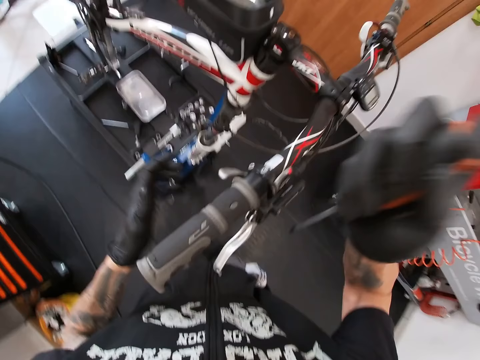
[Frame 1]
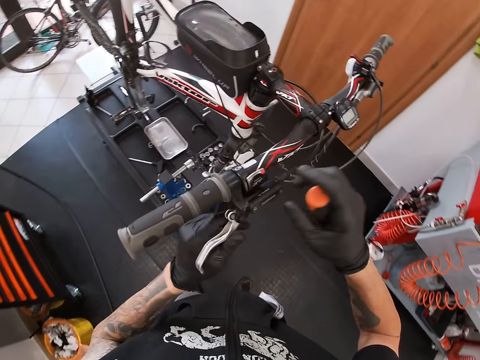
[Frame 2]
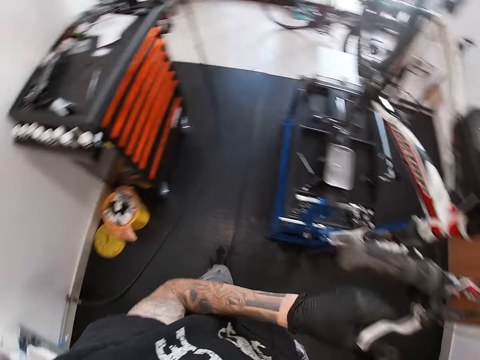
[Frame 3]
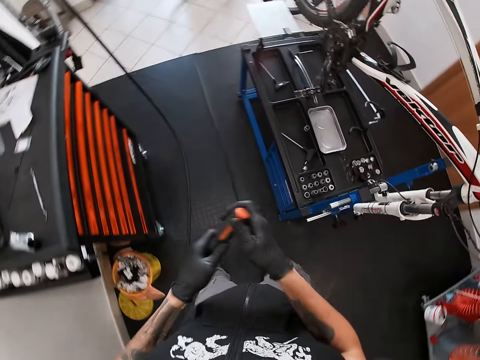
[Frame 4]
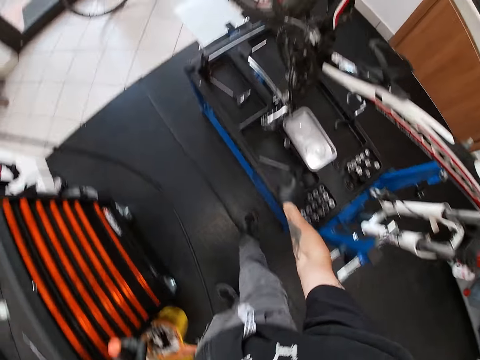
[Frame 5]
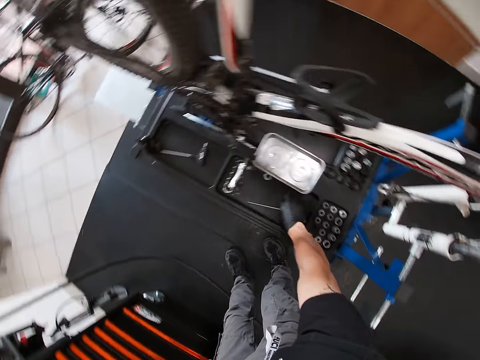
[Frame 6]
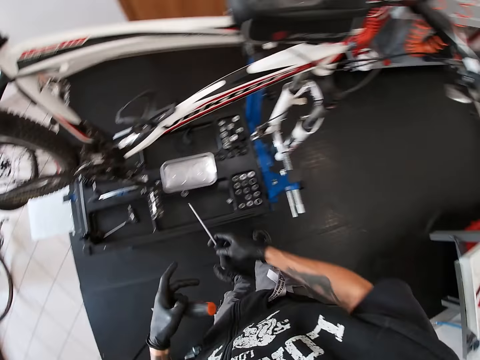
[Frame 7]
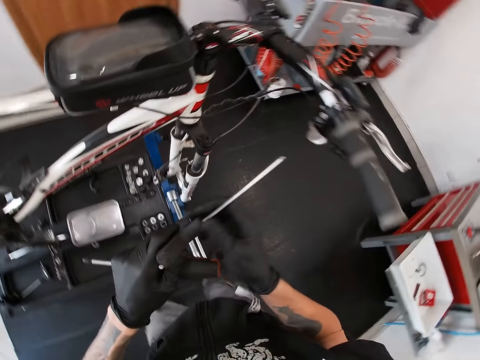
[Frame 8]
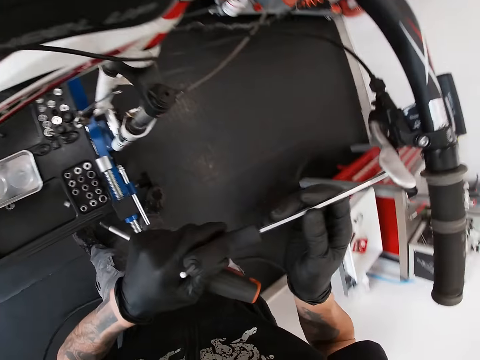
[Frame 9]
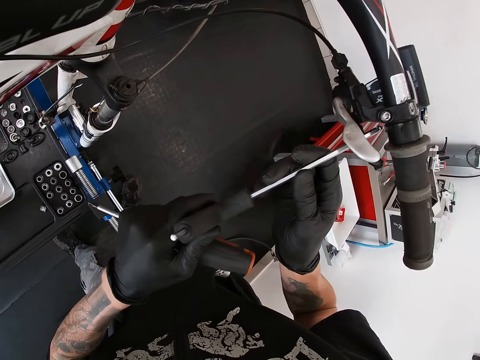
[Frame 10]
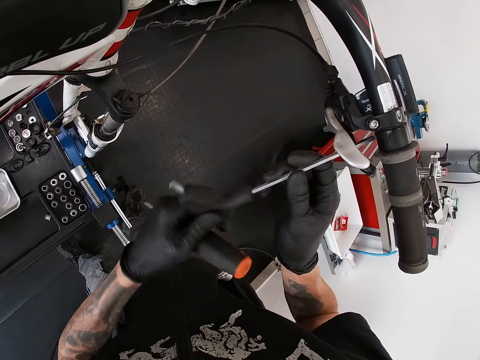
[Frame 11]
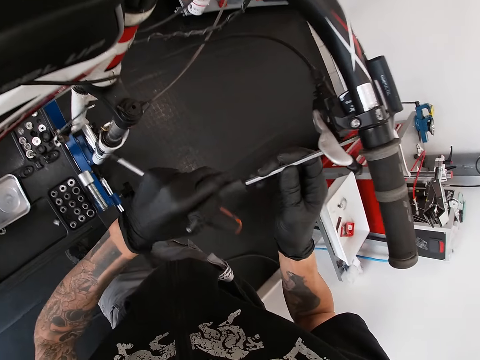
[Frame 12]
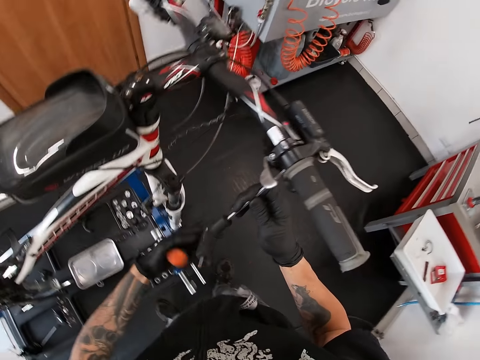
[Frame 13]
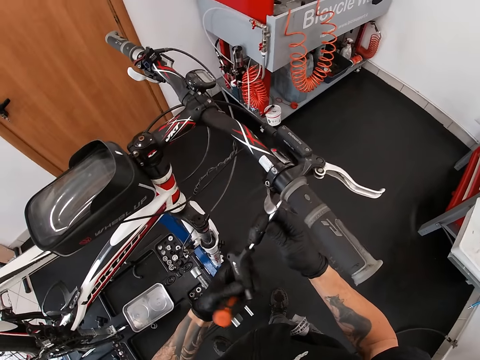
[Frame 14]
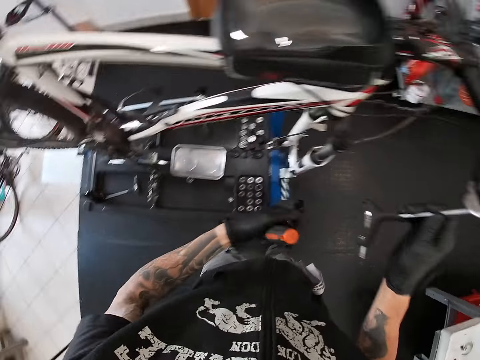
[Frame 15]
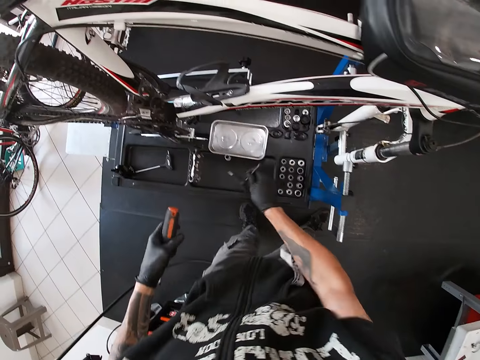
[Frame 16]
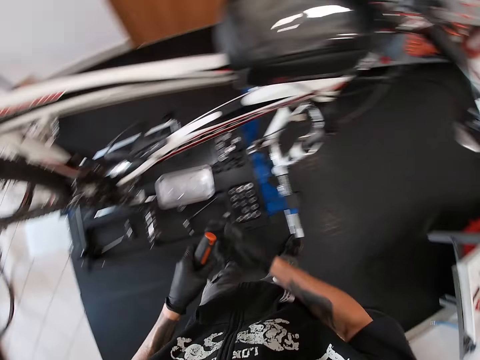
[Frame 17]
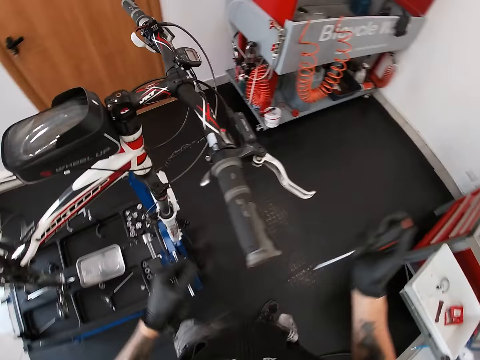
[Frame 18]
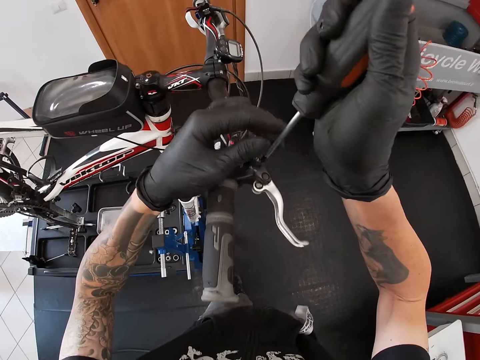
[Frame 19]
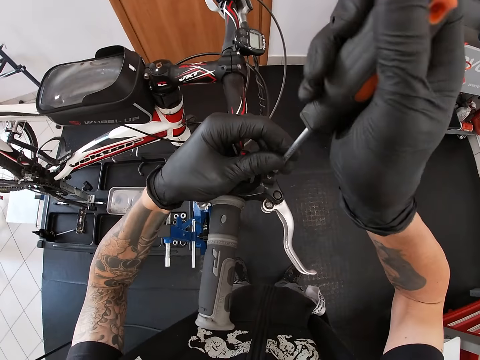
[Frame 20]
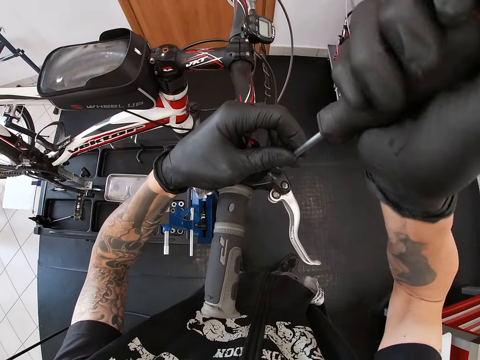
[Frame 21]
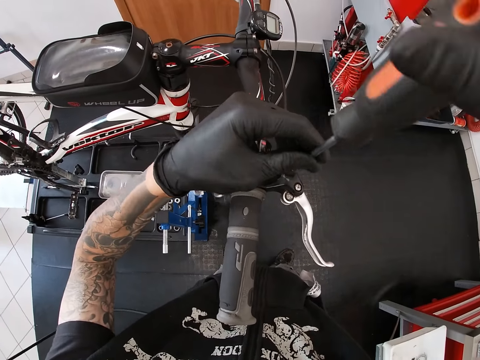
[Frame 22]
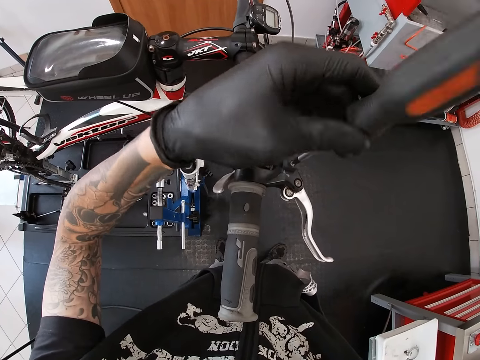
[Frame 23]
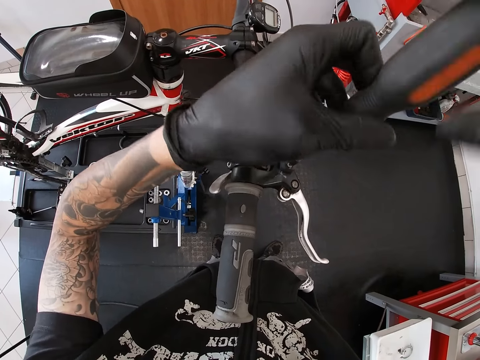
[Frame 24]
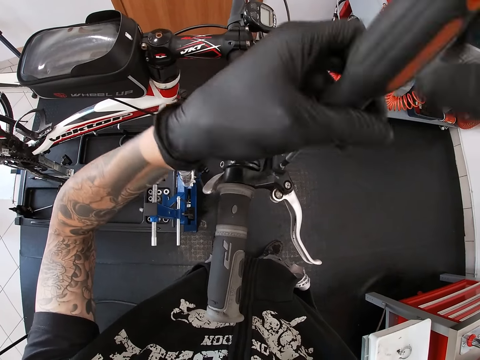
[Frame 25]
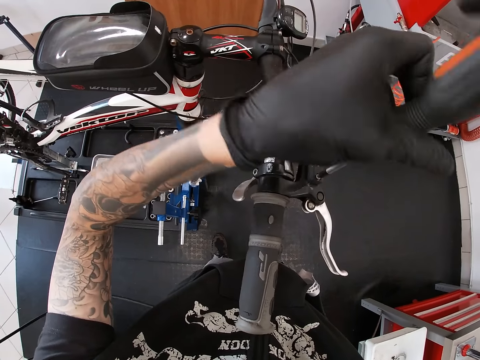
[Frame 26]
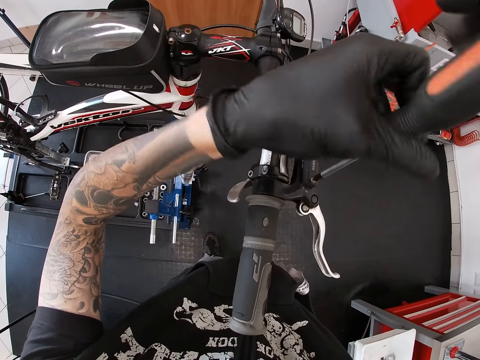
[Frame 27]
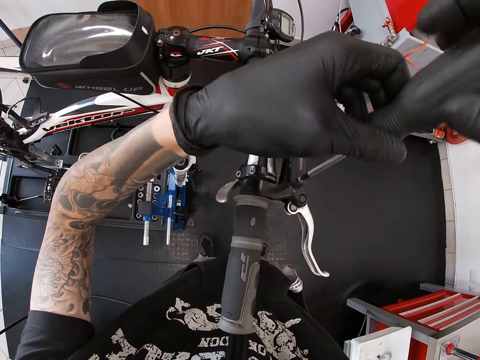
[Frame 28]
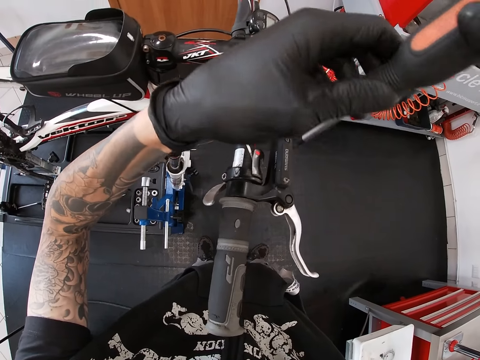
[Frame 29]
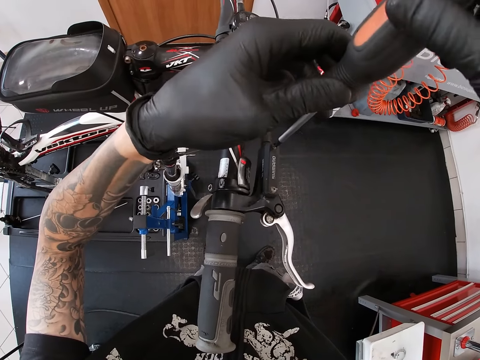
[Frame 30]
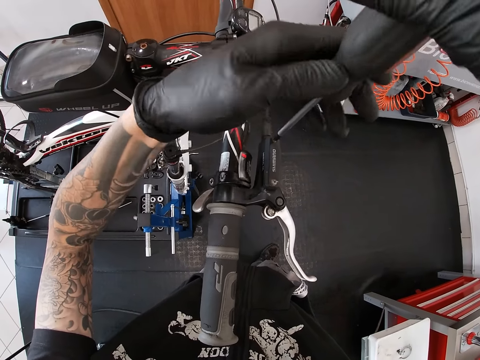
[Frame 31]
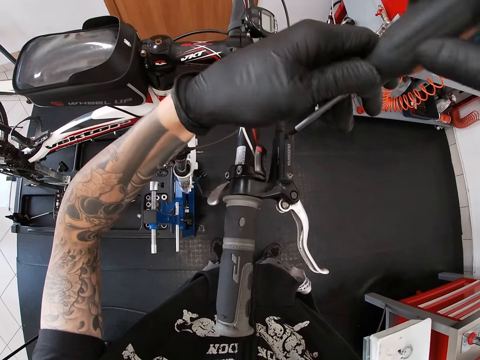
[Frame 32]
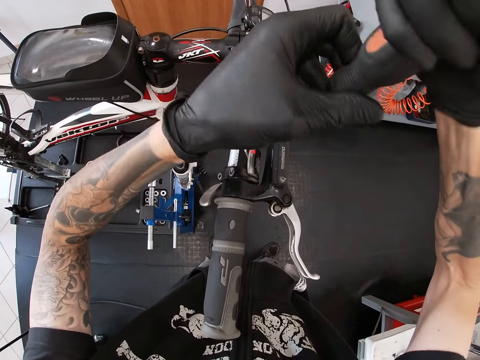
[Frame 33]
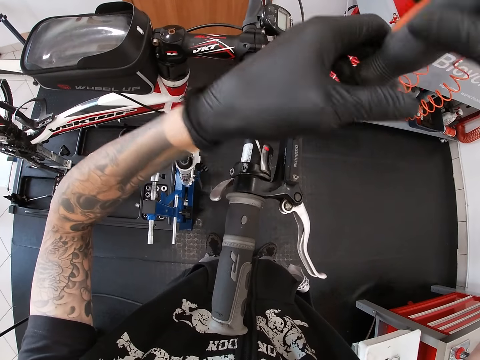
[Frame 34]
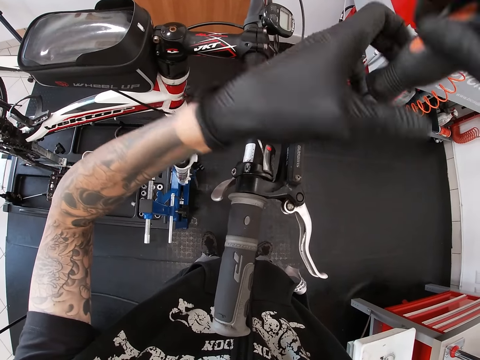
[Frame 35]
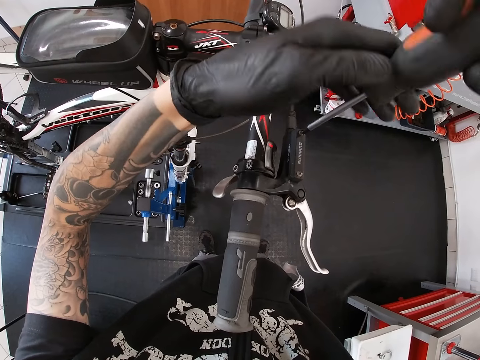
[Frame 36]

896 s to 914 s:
The camera wearer walks around a garage. He takes a hex wrench from the tool bench with his right hand. He walks around the garage. He unscrews the hand brake with the hex wrench in both hands. He tightens a nut with the wrench. He drops the hex wrench on the tool bench with his right hand. He tightens a nut with a screwdriver. He unscrews the lid of the reservoir with the screwdriver in both hands. He tightens another nut with the screwdriver.

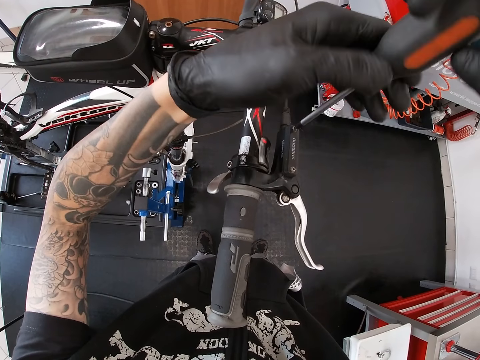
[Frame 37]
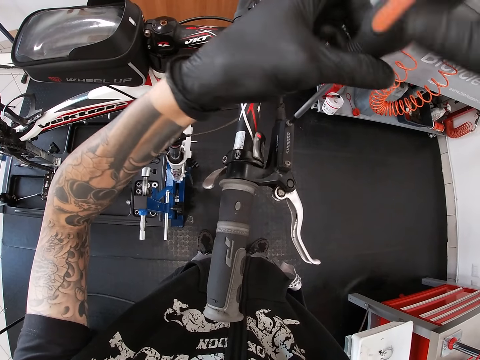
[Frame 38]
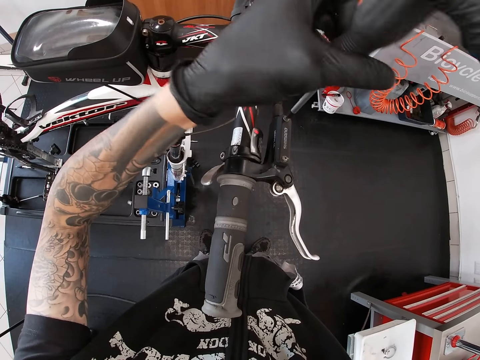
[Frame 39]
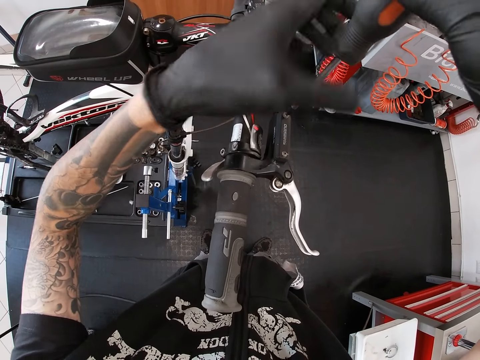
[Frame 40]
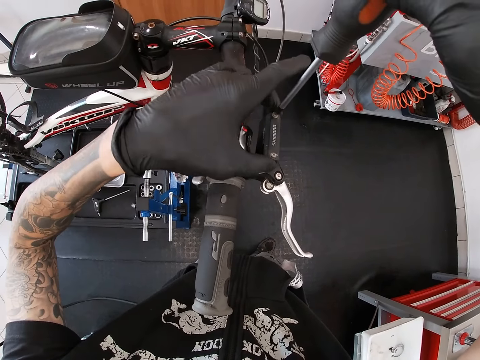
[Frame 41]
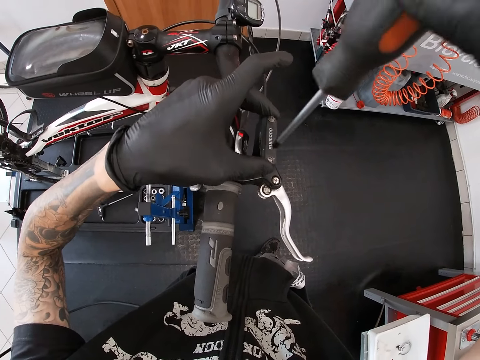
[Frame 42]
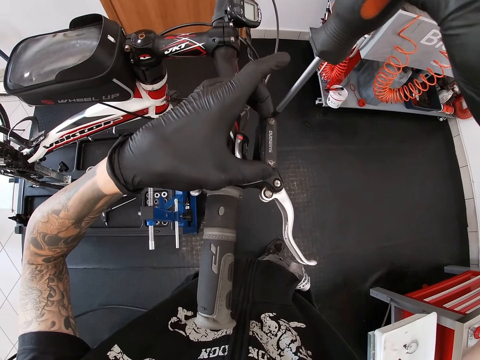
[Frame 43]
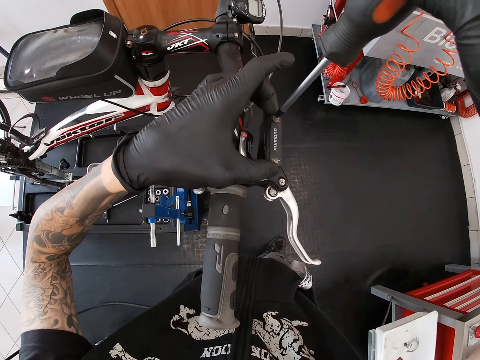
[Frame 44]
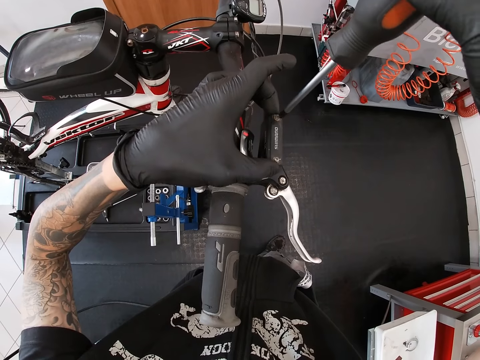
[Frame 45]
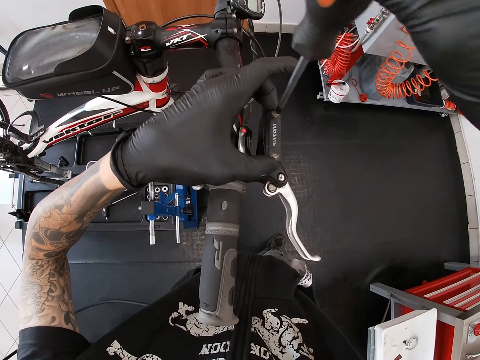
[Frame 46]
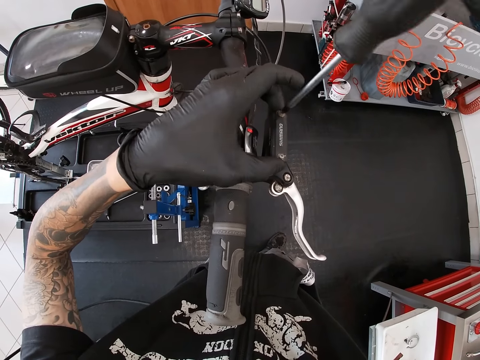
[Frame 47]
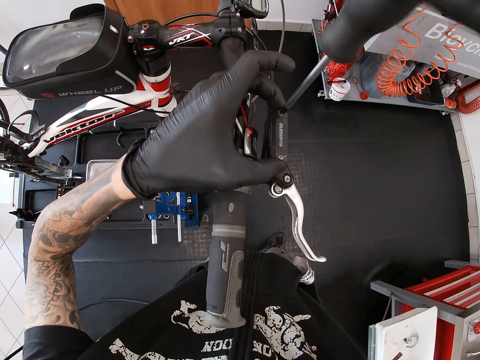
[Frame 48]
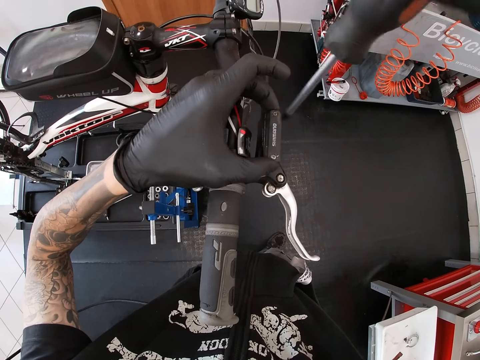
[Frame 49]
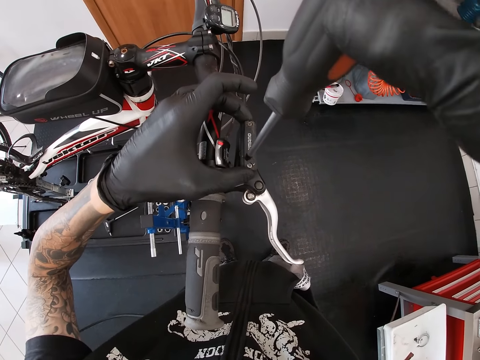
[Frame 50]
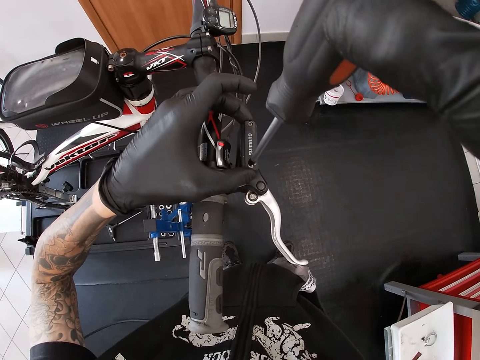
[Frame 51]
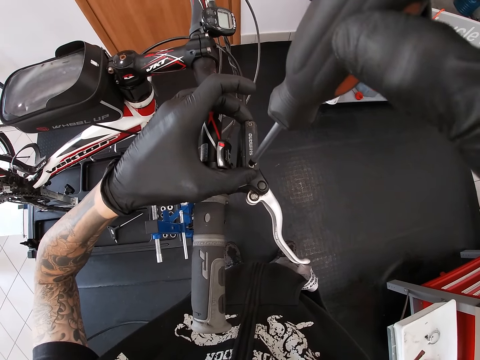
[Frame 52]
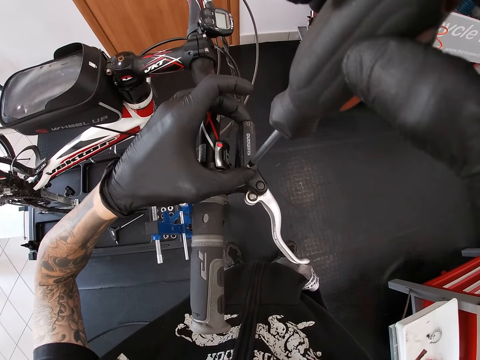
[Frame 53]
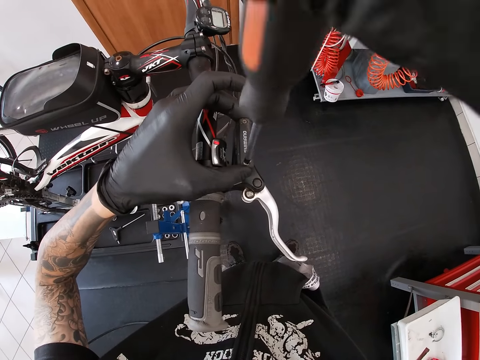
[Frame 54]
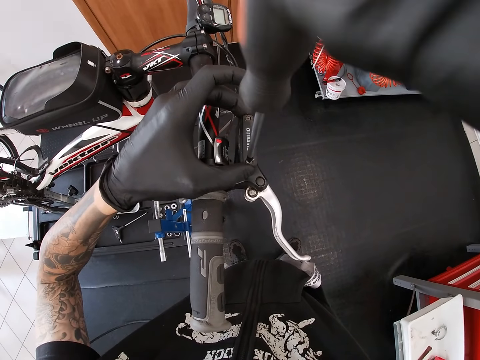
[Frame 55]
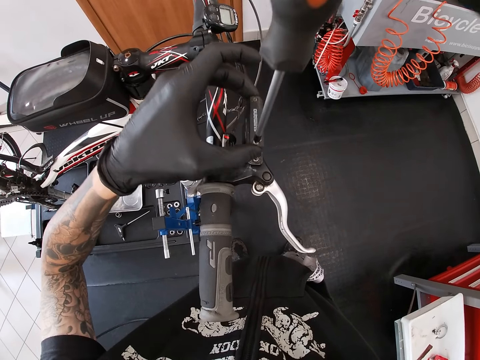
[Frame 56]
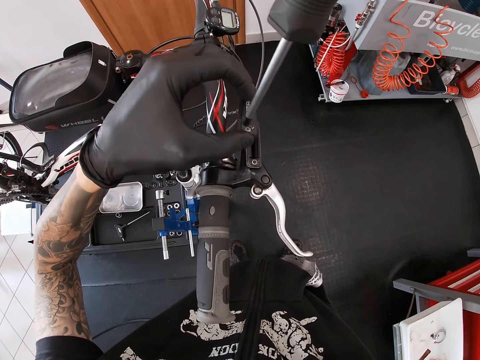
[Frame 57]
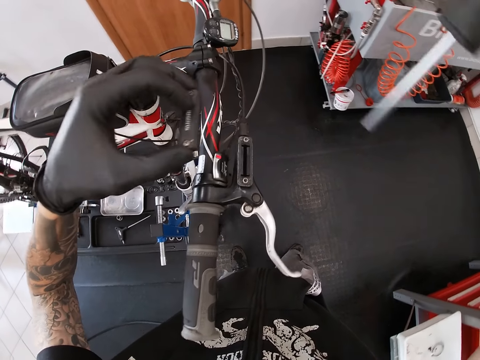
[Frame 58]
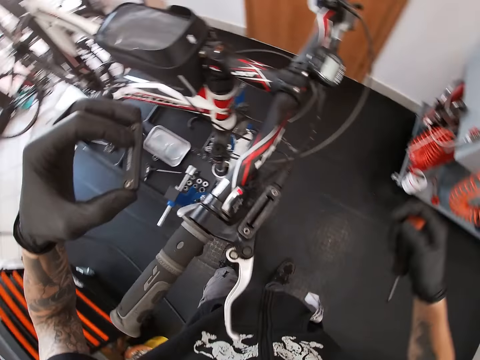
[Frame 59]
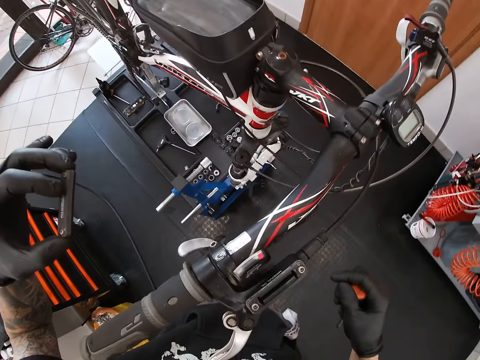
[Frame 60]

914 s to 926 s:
The camera wearer adjusts a screwdriver. He tightens a nut with the screwdriver. He adjusts the screwdriver. He tightens the nut with the screwdriver. He removes the lid of the reservoir with his left hand.
